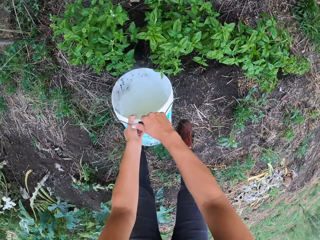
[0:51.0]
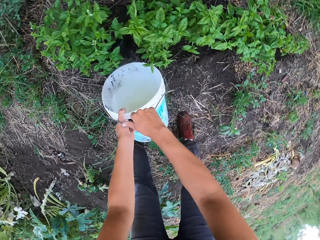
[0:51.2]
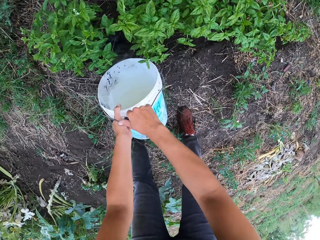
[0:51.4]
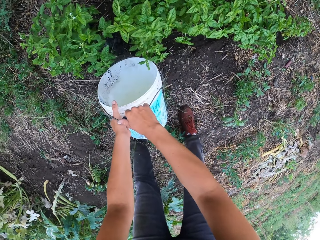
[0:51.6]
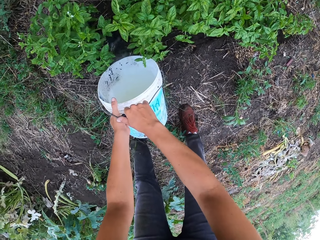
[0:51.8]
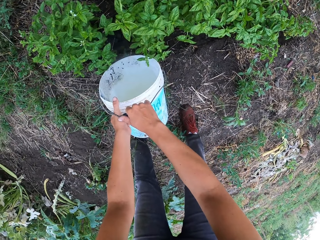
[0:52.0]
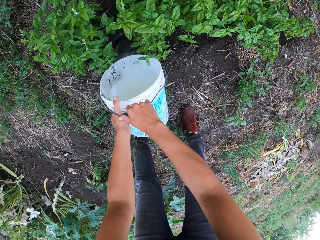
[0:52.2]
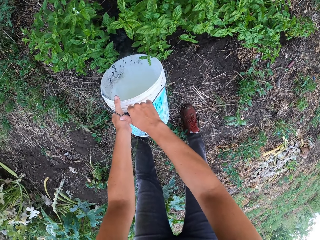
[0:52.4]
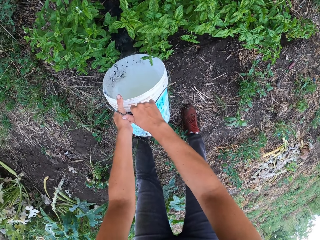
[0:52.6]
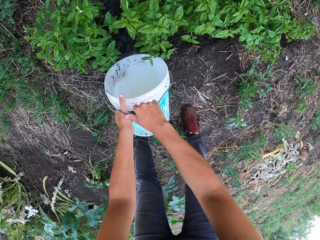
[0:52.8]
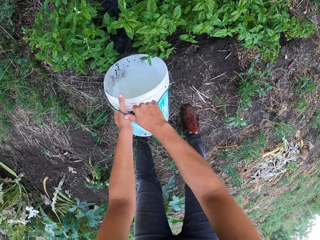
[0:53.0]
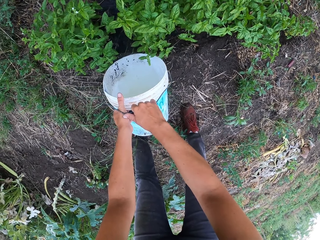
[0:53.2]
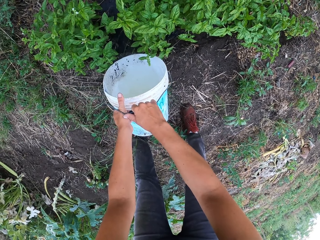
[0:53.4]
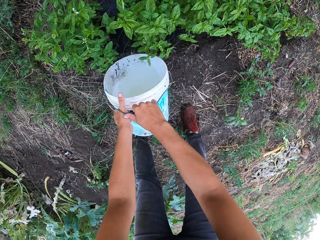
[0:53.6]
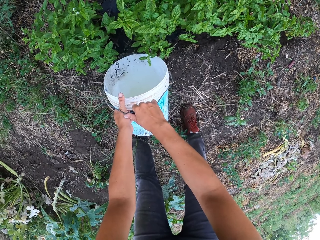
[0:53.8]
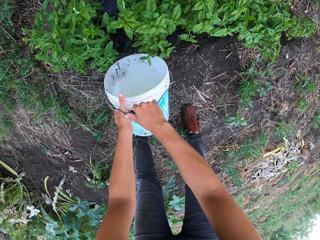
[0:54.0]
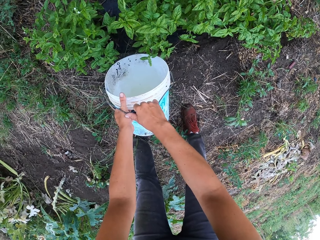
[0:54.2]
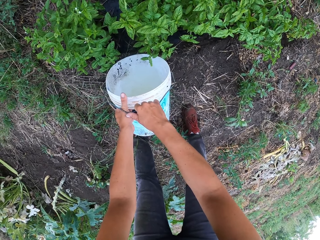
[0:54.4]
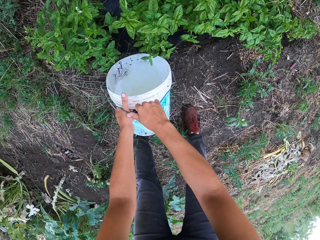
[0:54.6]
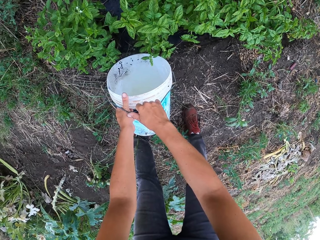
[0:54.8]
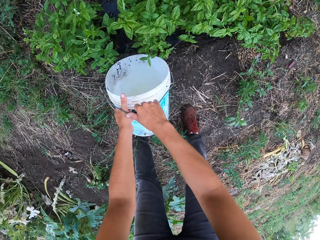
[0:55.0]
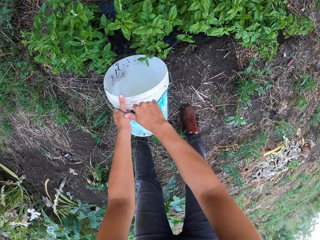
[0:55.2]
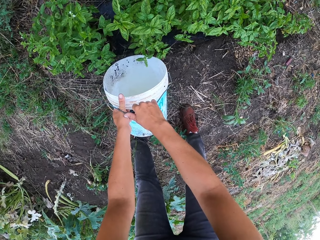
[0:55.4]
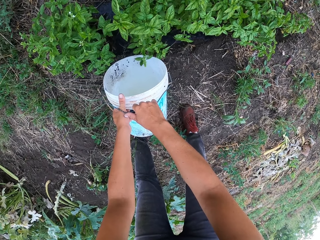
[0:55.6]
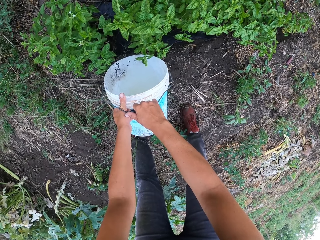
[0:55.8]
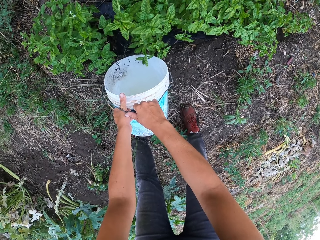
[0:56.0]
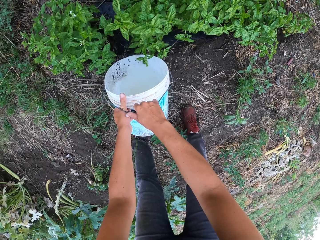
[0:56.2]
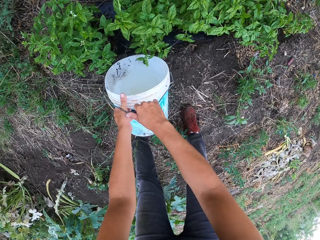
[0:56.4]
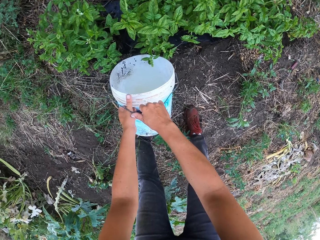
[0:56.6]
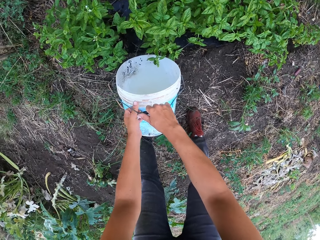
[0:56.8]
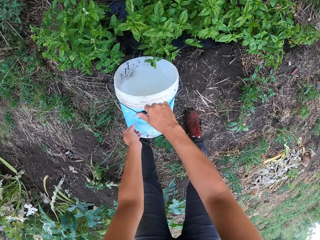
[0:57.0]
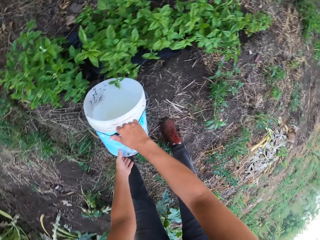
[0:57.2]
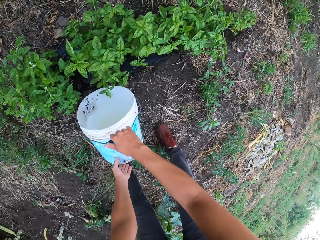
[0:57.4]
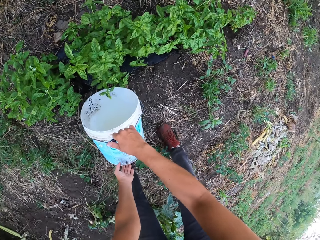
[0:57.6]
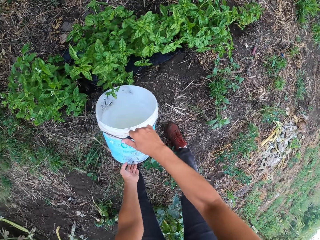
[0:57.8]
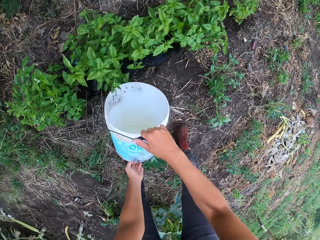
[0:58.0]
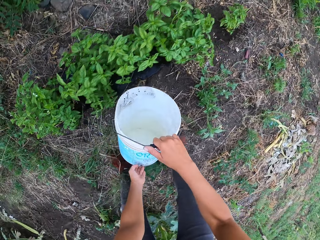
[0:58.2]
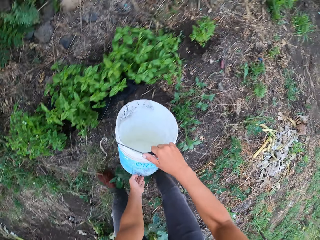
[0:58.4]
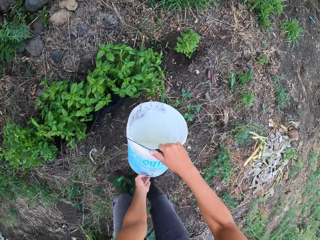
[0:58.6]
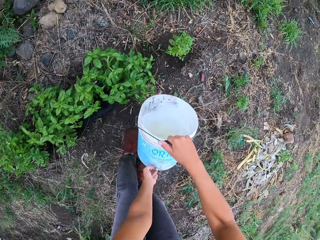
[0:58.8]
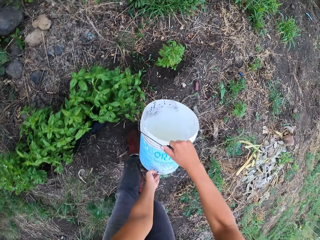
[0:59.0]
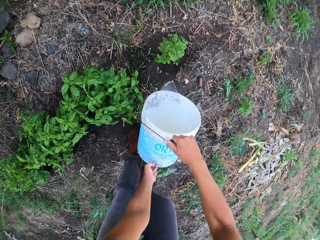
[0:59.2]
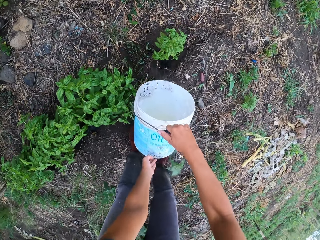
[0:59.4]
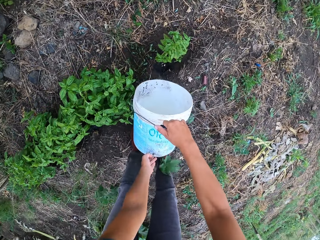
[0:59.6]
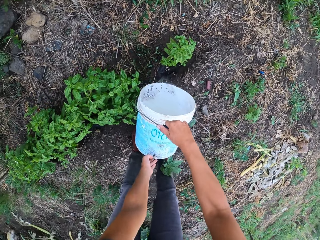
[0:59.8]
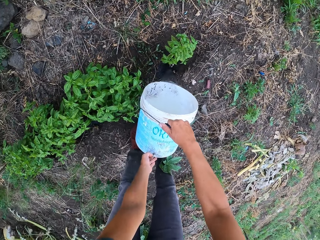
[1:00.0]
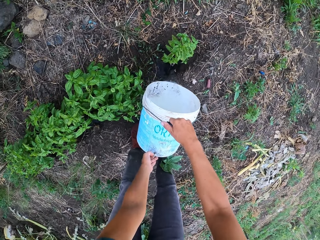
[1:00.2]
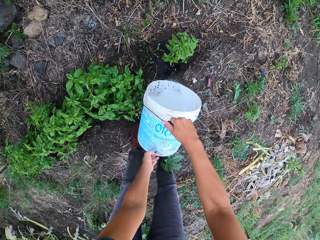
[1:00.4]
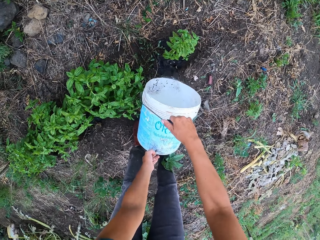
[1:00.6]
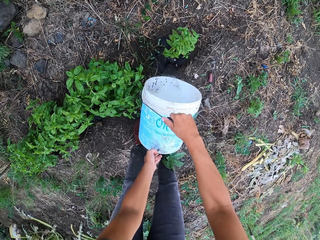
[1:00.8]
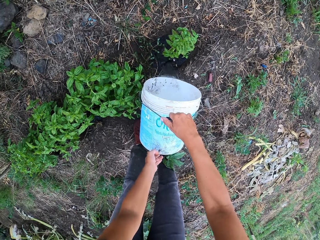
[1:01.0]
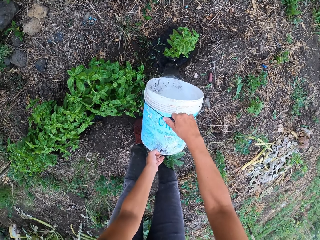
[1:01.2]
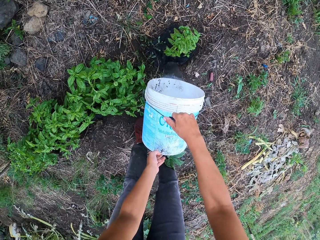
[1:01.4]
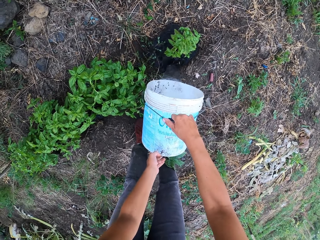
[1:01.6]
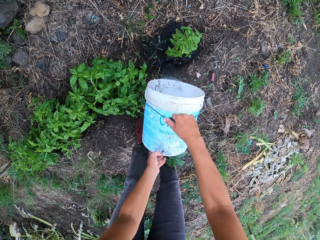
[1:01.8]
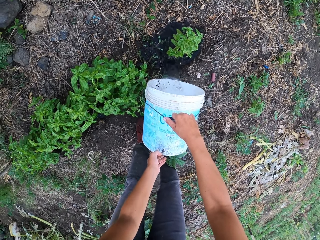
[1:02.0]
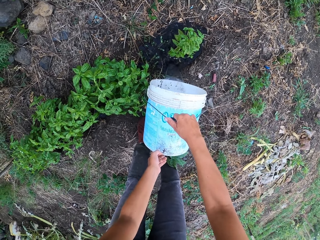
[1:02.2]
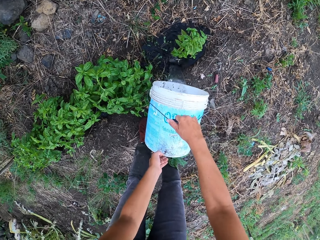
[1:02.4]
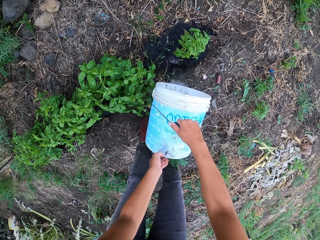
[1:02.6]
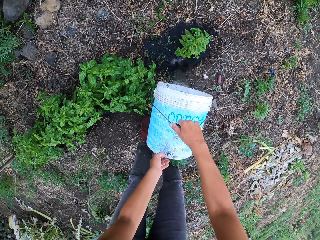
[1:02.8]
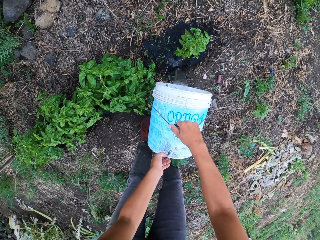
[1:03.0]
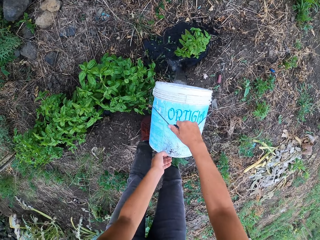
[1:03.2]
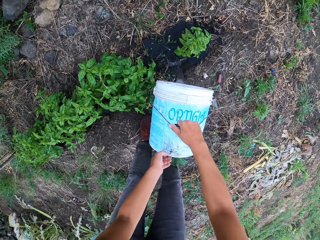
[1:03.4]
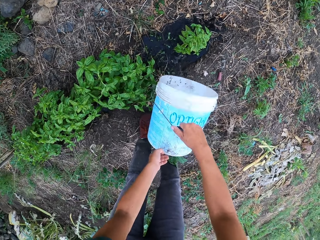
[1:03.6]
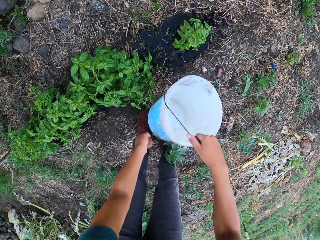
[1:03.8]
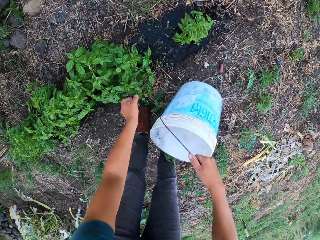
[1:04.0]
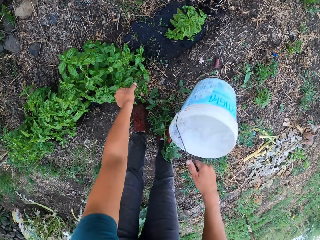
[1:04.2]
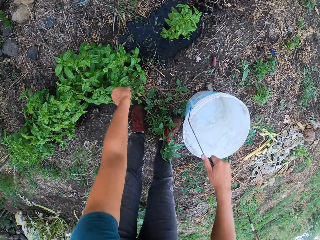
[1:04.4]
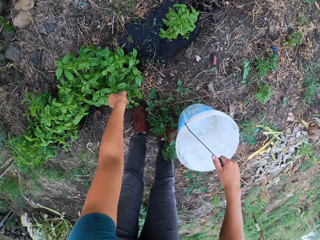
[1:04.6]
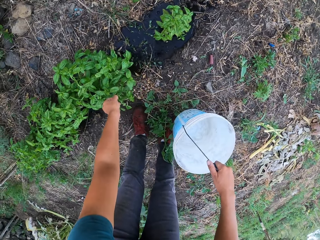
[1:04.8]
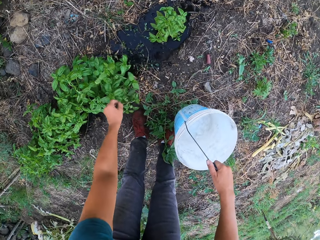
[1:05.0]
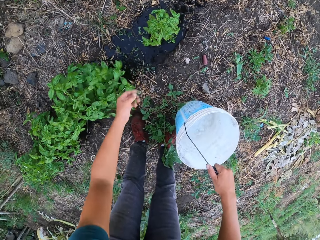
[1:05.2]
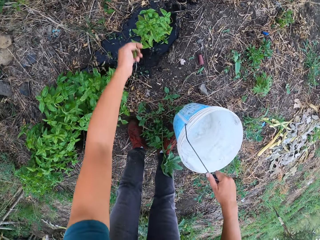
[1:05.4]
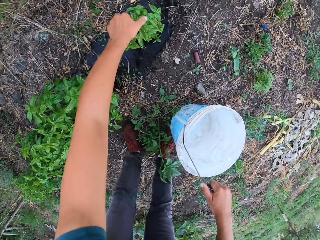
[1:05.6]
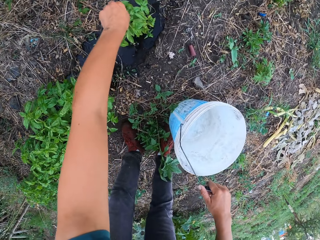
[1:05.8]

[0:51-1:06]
The camera wearer pours the water on the flowers in the garden. He moves to the right. He waters other plants. He touches the flower with his left hand. He trims the flowers with his left hand.

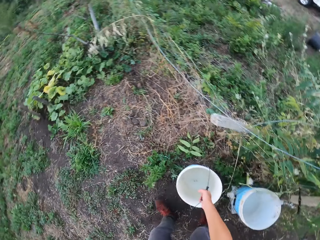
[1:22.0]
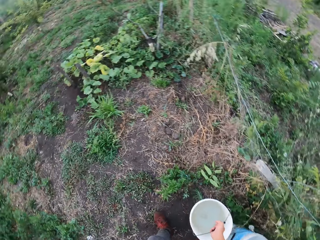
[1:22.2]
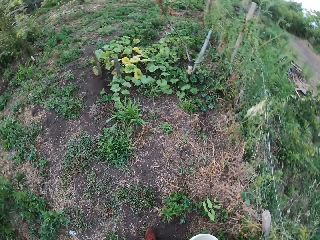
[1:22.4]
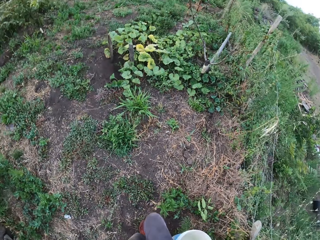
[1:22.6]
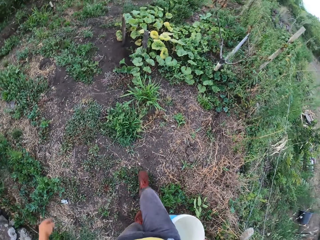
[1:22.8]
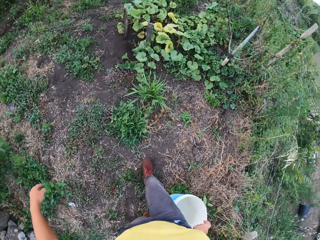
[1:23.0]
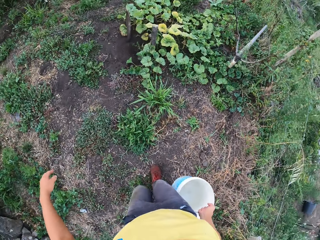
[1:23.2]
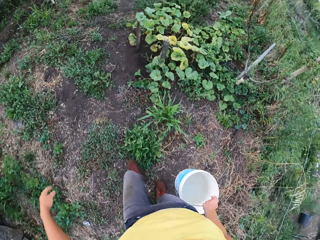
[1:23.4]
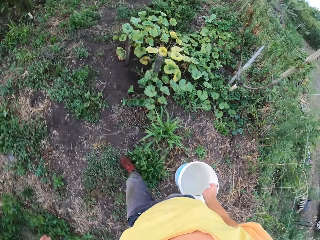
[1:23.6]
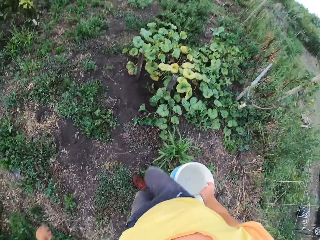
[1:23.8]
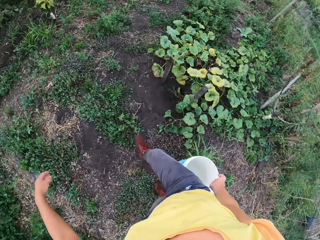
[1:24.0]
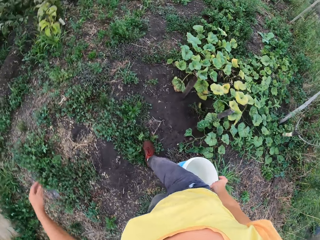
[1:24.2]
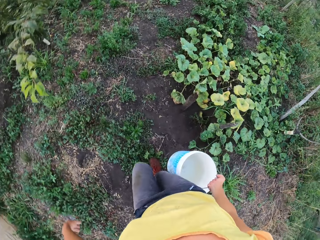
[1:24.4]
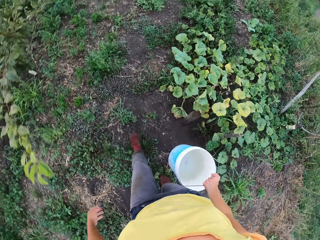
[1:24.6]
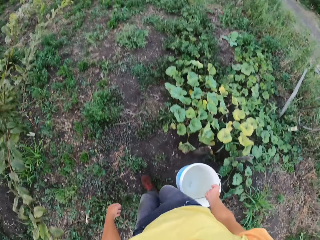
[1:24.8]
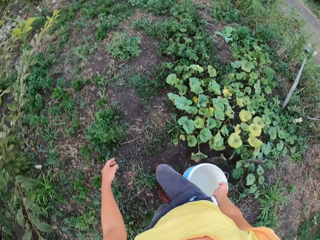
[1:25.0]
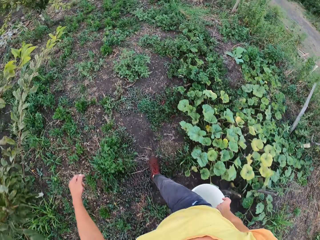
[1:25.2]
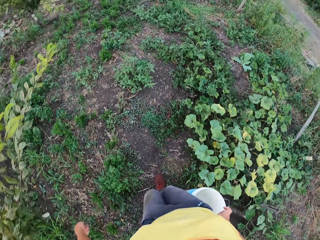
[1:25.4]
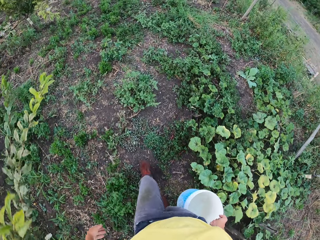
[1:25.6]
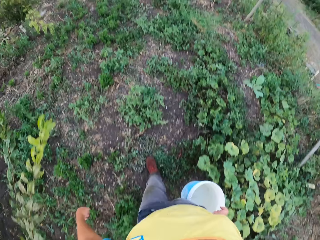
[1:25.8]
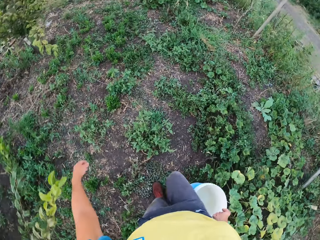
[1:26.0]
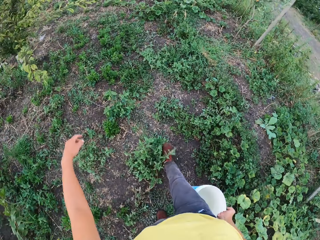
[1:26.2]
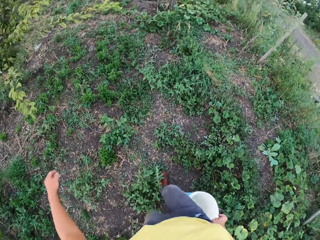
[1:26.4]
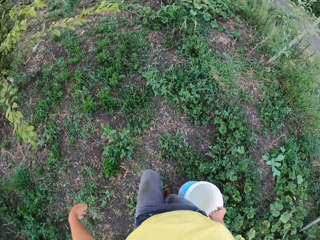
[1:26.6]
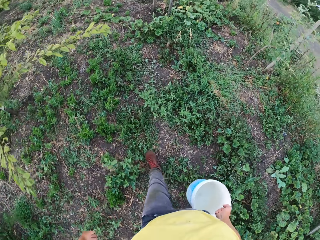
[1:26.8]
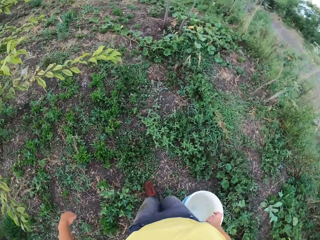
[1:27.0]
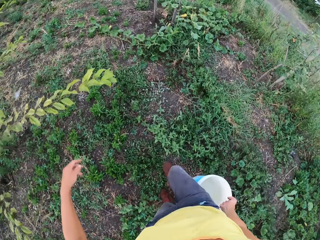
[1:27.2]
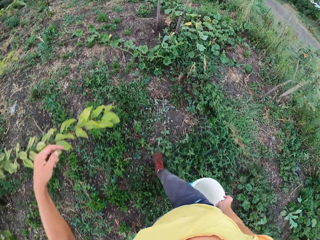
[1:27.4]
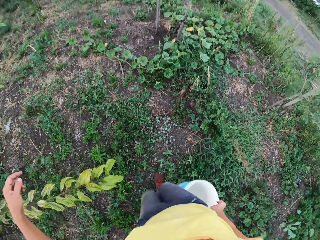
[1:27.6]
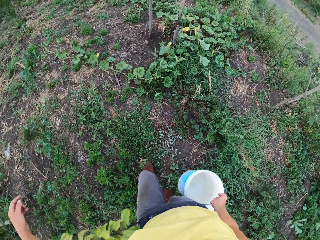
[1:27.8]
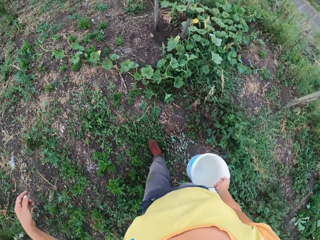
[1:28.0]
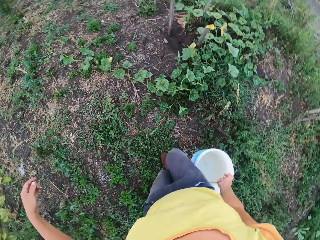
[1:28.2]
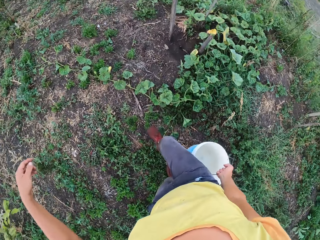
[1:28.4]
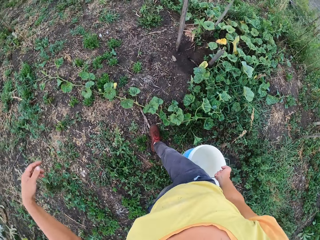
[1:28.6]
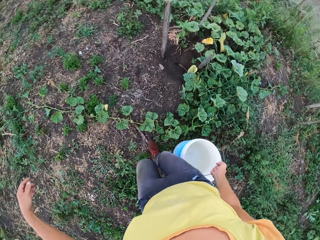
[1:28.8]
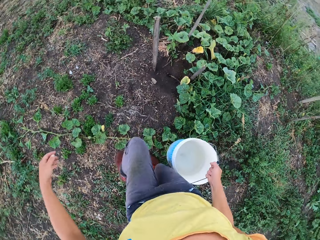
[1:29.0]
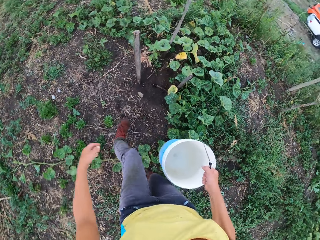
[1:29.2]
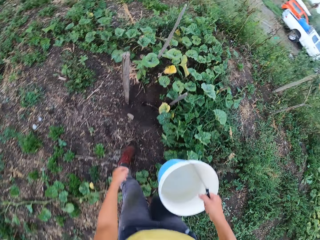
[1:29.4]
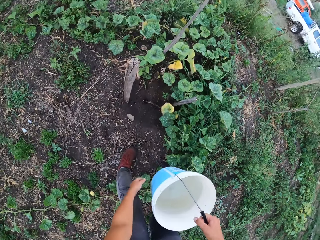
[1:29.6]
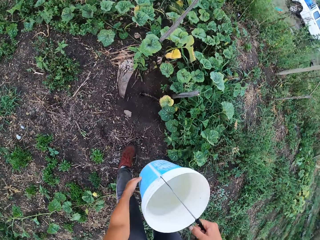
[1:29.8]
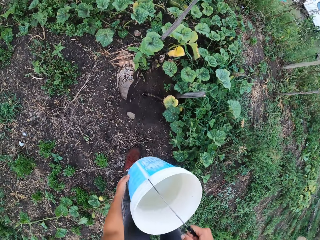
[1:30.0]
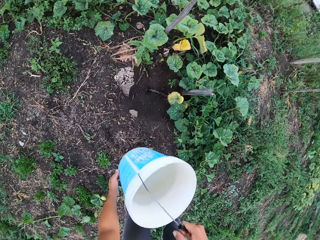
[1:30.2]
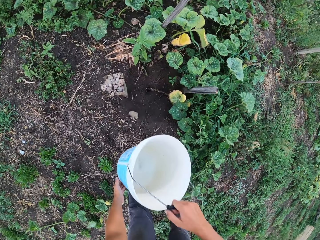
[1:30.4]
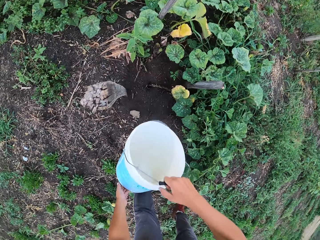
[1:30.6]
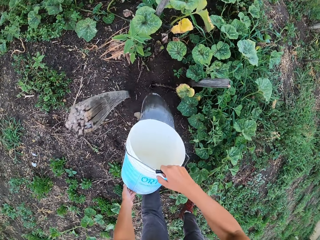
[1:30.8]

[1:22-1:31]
The camera wearer collects the bucket with water. They walk around the garden.
